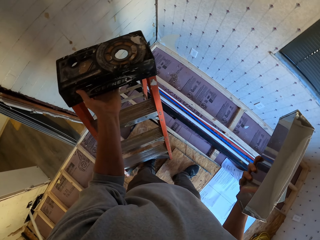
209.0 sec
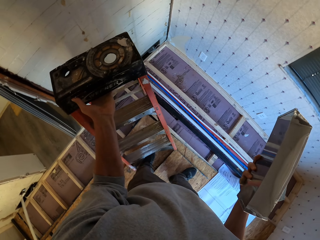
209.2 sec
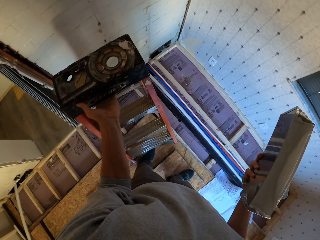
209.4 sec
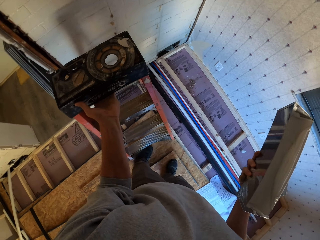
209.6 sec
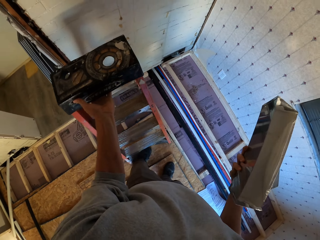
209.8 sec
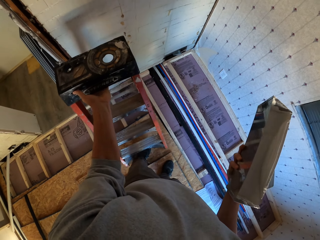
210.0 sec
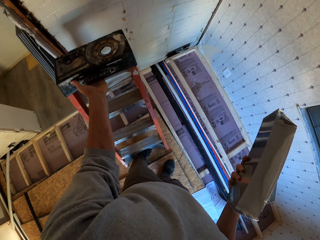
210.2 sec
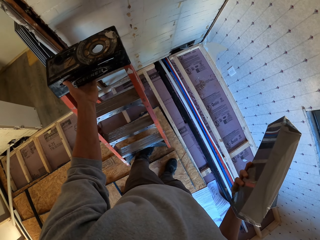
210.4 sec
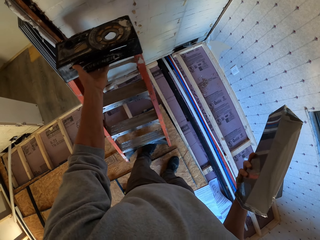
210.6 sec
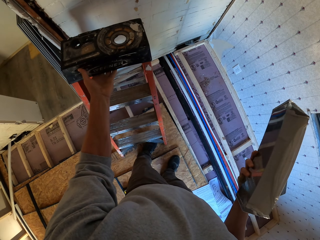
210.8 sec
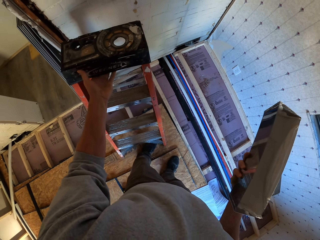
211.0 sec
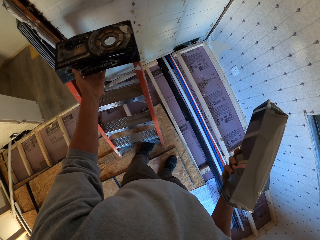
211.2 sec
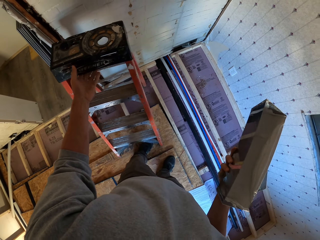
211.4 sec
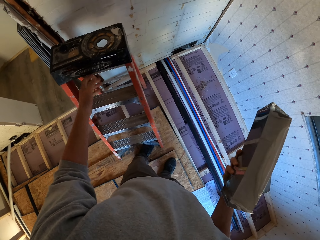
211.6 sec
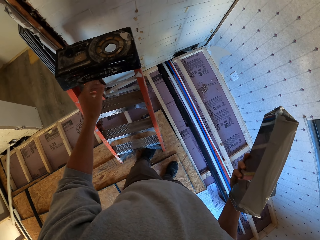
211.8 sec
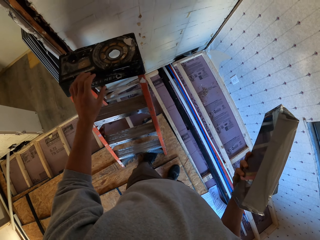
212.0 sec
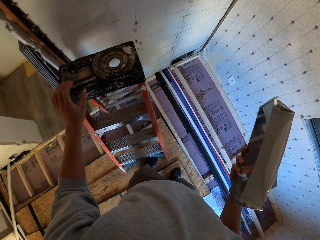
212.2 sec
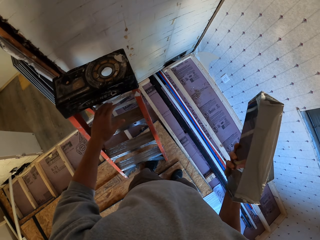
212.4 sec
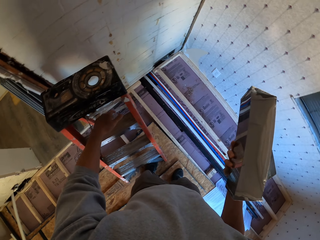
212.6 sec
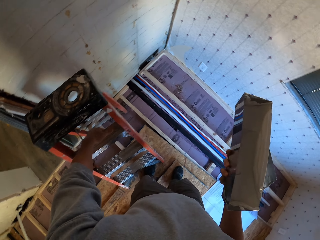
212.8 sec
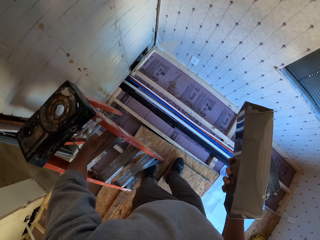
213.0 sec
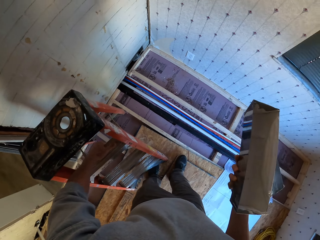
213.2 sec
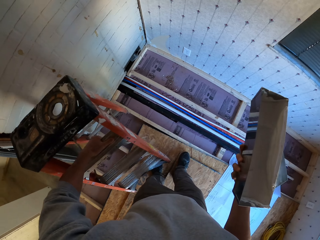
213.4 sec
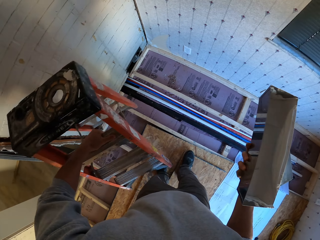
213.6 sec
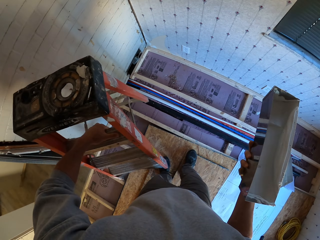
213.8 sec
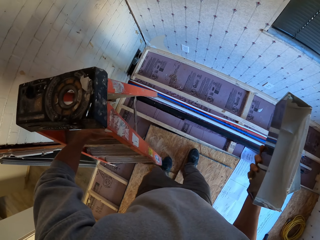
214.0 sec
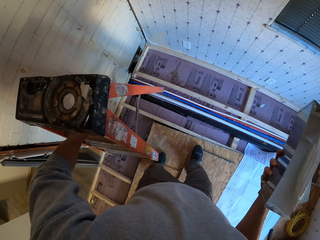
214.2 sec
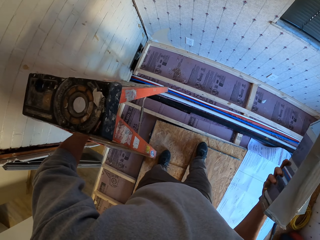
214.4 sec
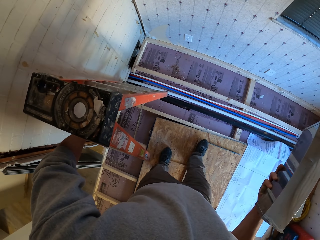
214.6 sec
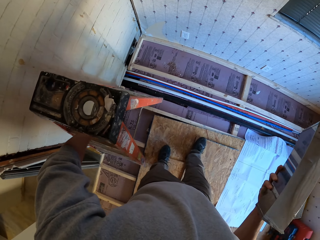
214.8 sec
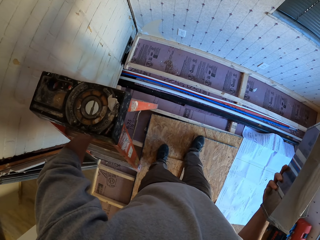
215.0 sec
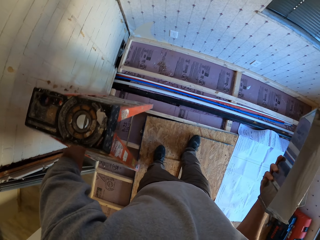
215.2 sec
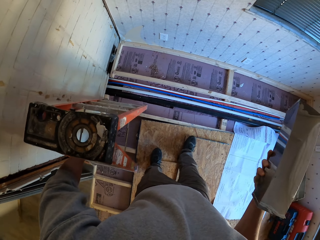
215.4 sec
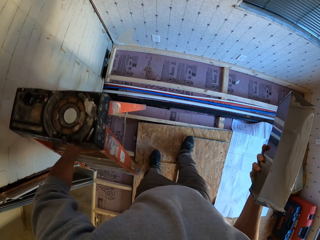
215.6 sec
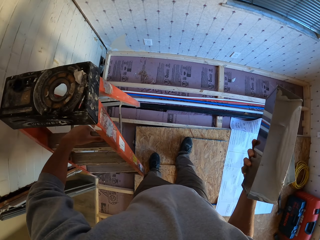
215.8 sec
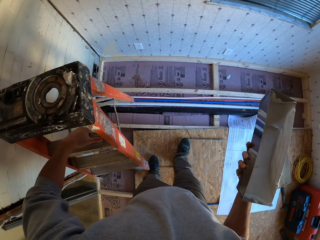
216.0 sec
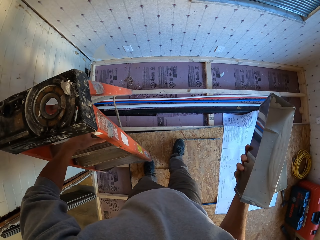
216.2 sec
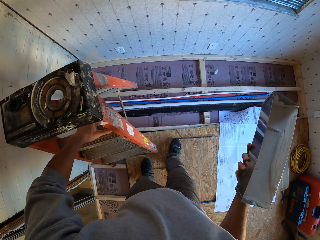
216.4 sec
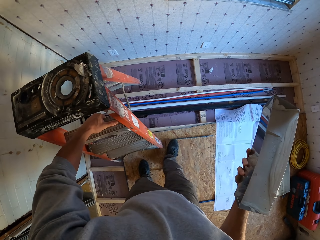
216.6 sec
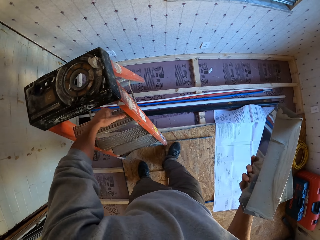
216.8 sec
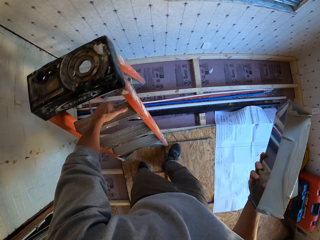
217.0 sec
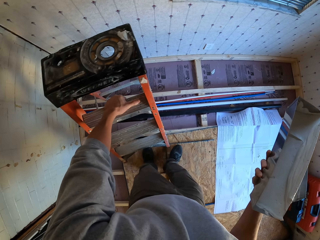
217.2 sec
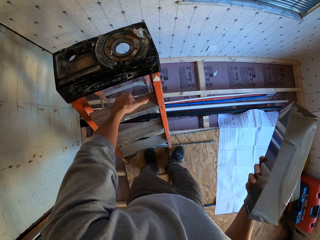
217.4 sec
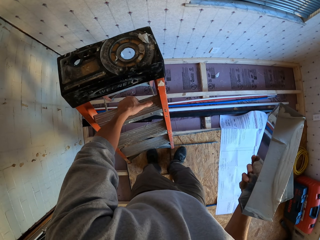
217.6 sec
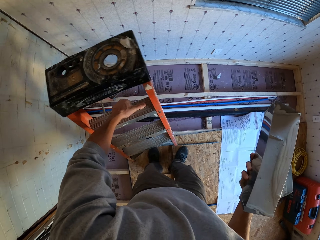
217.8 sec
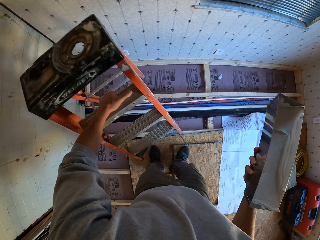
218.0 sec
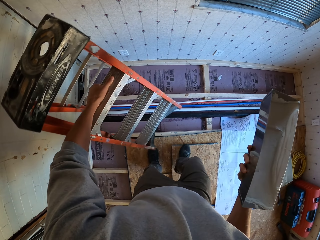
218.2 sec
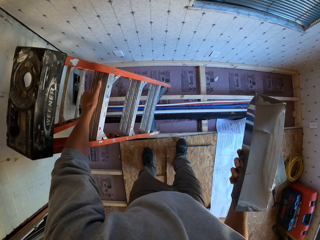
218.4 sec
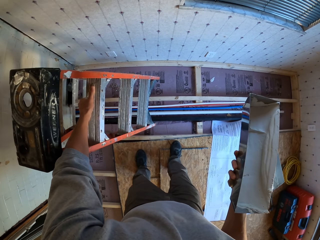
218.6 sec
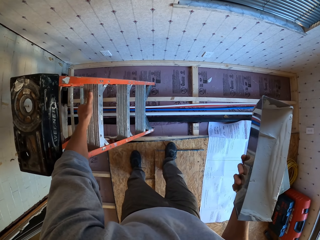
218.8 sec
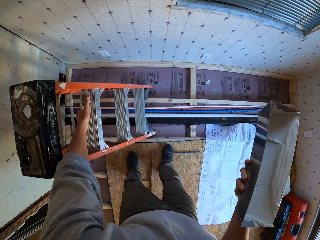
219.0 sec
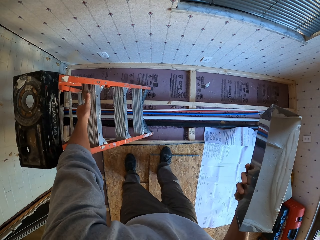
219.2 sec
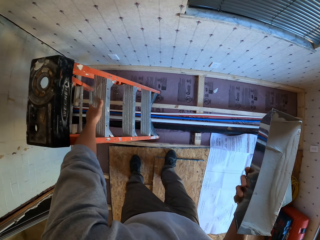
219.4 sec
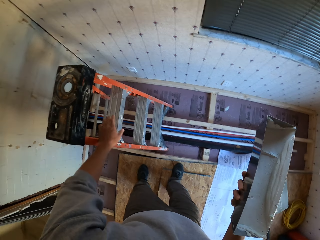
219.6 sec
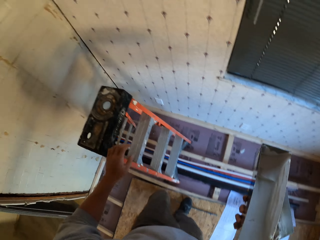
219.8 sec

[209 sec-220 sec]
The camera wearer places the ladder on the floor. They pick up the ladder. They place the ladder on the floor.

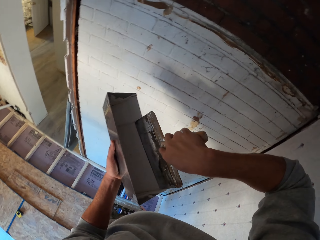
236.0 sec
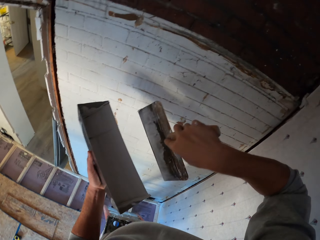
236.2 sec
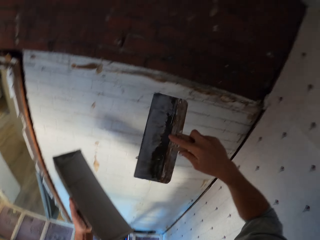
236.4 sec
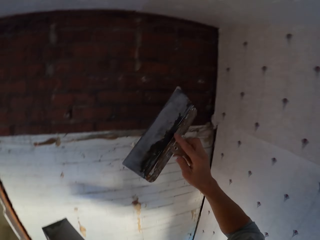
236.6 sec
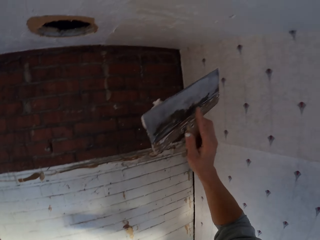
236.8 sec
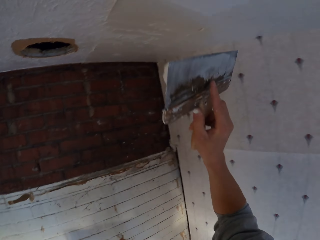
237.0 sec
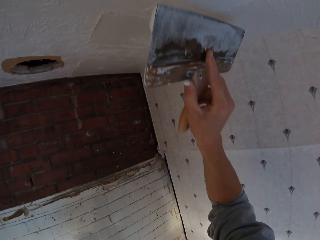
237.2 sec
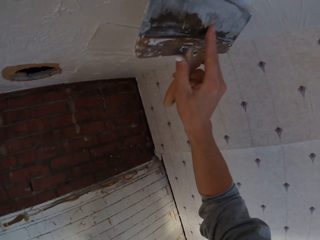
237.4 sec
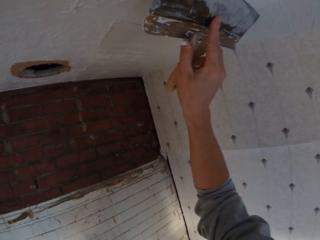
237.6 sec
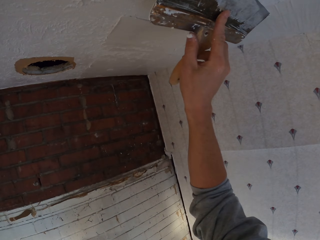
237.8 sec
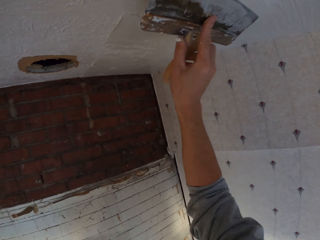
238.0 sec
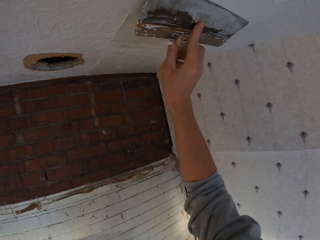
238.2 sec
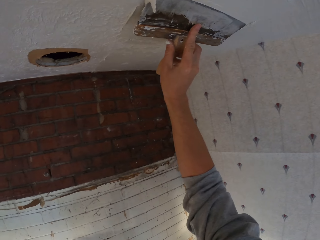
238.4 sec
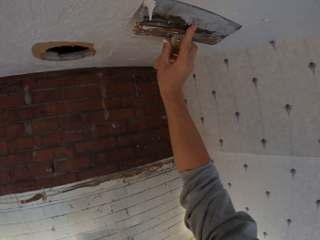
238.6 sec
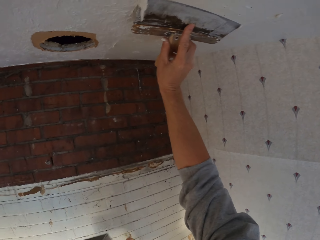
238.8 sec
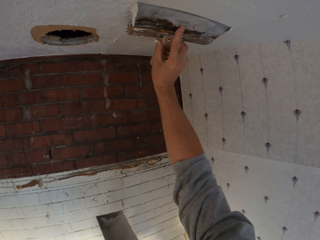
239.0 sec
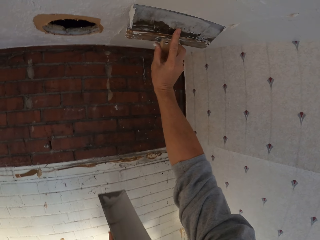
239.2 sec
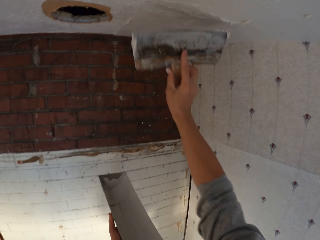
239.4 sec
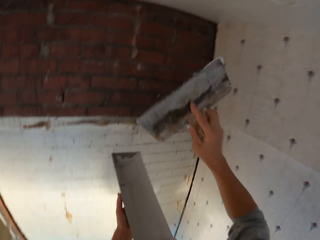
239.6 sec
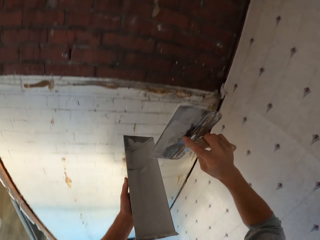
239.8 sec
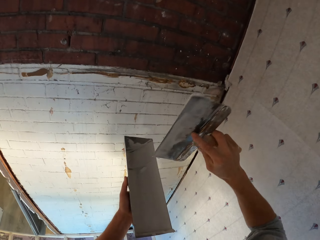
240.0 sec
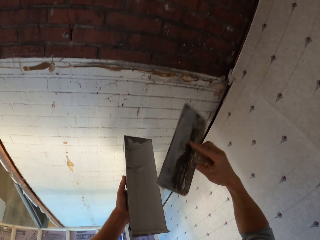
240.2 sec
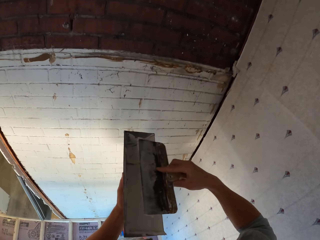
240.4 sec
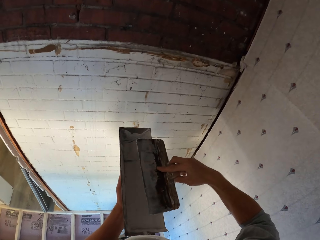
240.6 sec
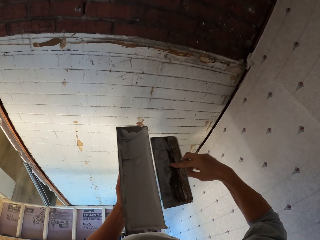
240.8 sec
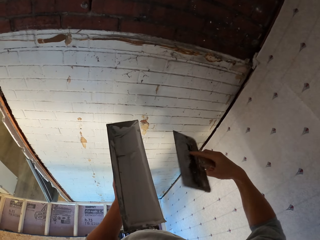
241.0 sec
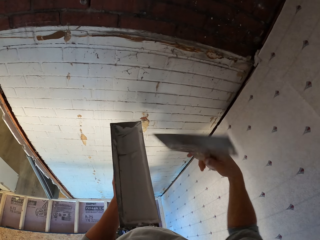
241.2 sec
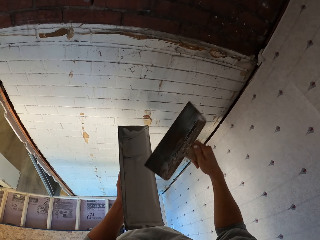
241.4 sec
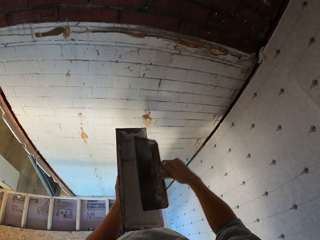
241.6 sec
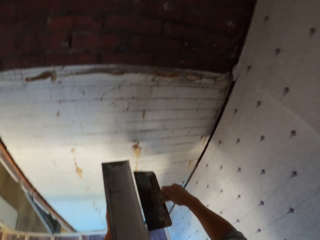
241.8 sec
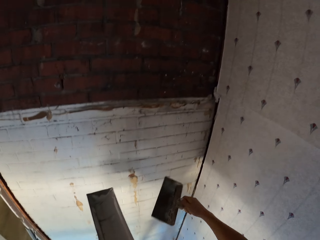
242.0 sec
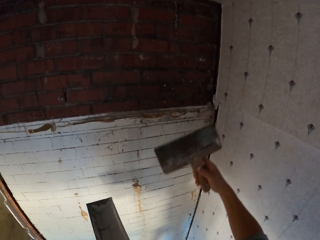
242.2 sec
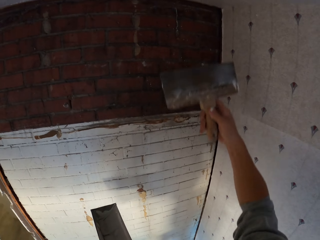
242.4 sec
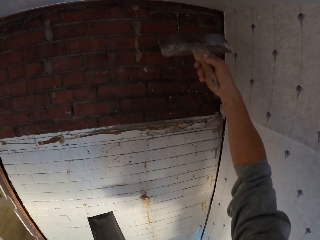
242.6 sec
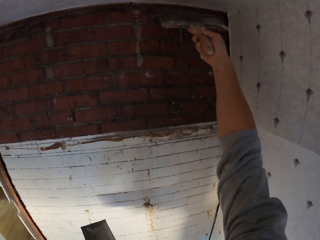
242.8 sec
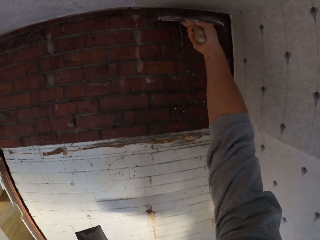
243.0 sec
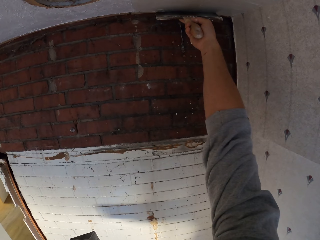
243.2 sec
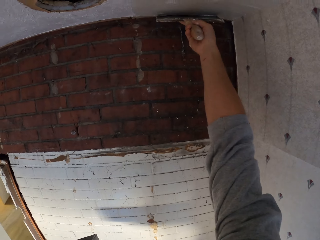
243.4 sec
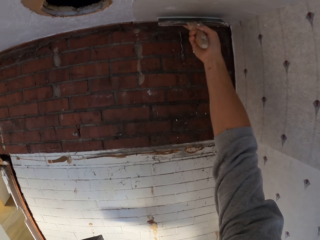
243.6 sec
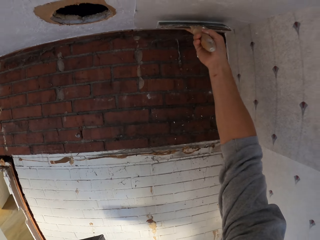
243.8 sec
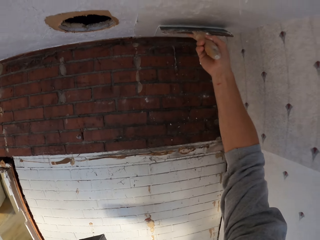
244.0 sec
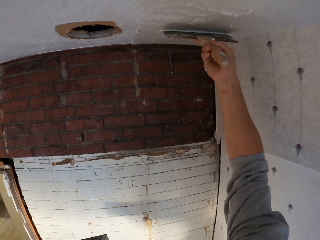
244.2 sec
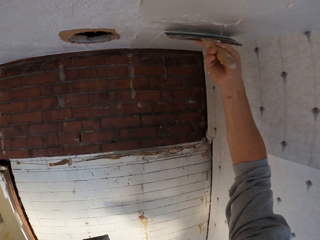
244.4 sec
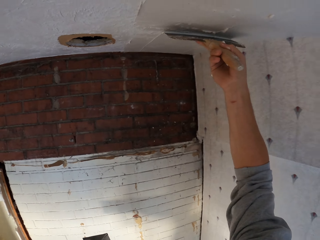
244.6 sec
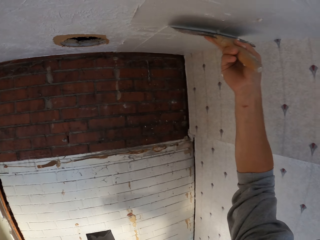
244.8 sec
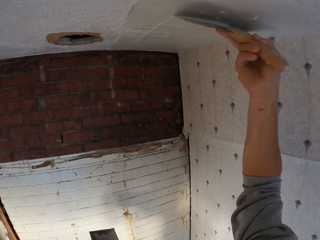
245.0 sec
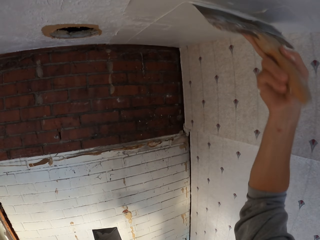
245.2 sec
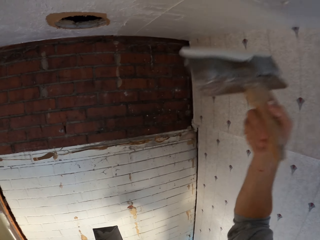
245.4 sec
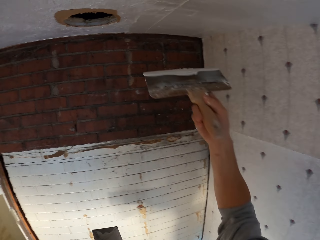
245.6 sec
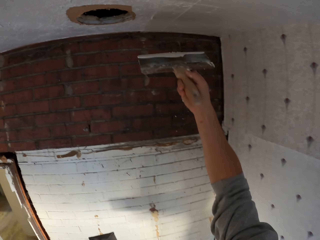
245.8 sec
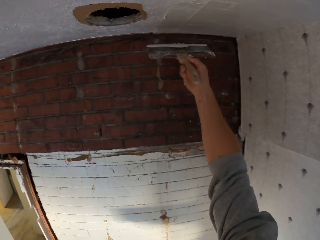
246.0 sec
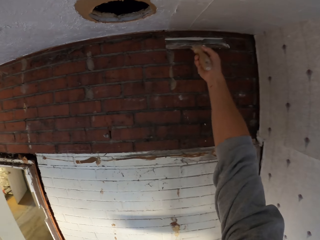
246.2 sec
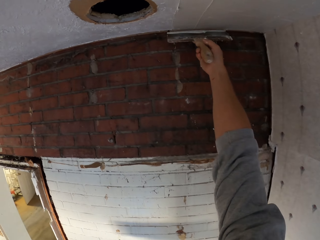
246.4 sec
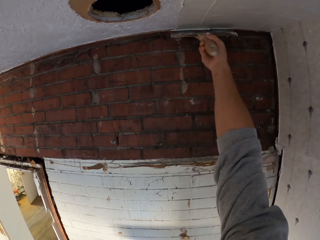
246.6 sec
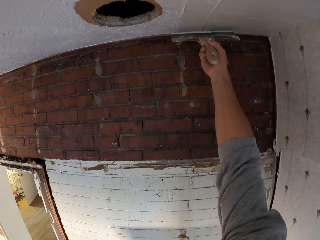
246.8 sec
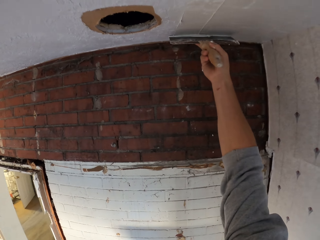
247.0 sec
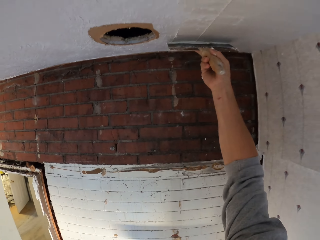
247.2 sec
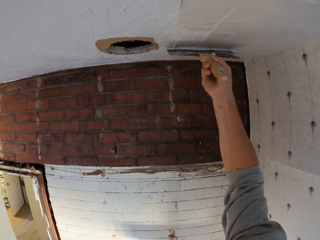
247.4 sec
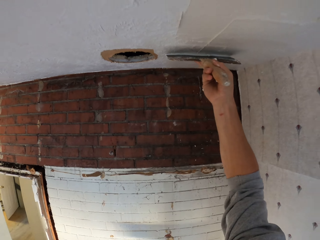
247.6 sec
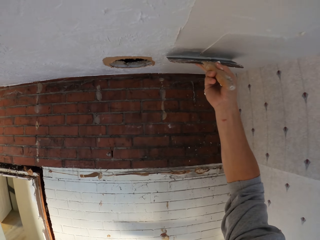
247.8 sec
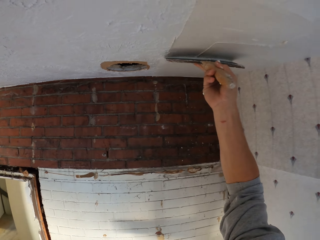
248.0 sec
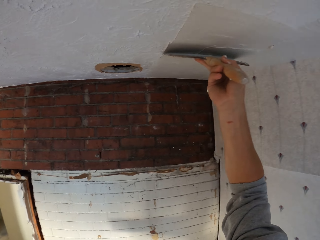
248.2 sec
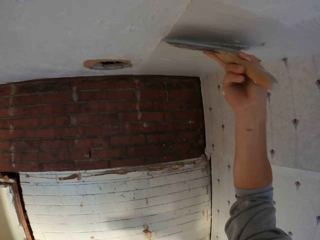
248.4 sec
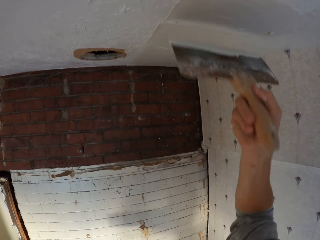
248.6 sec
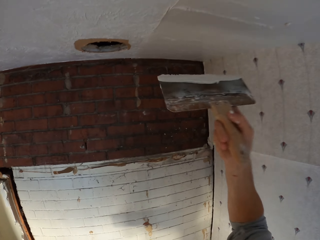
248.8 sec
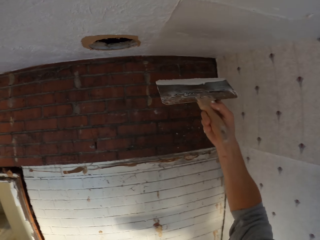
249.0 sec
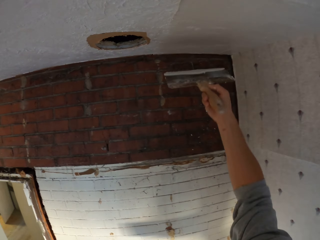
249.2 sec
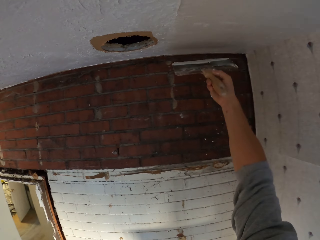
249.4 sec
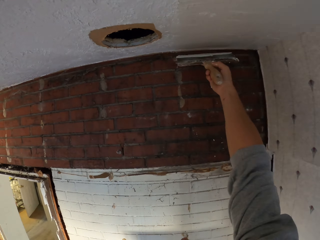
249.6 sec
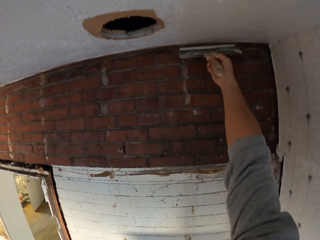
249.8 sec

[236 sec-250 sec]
The camera wearer applies the paint on the ceiling. They rub the paint brush or plastering trowel on the paint can. They apply the paint on the ceiling.
